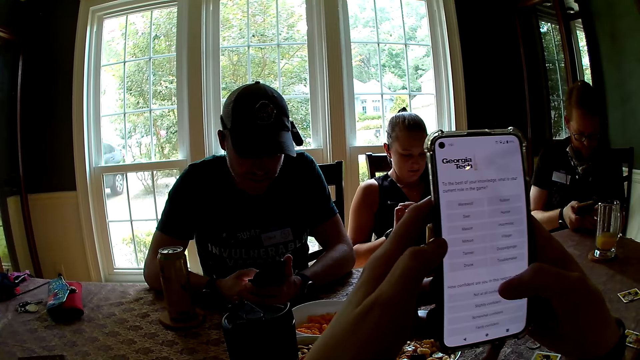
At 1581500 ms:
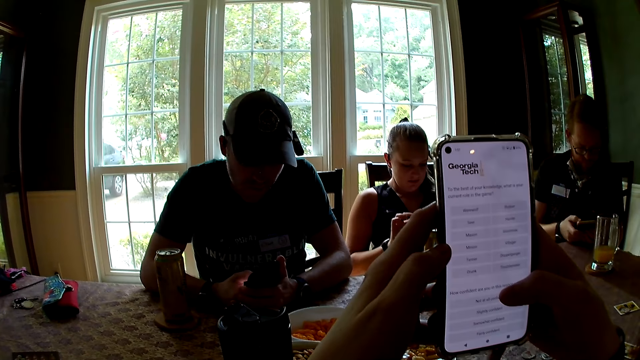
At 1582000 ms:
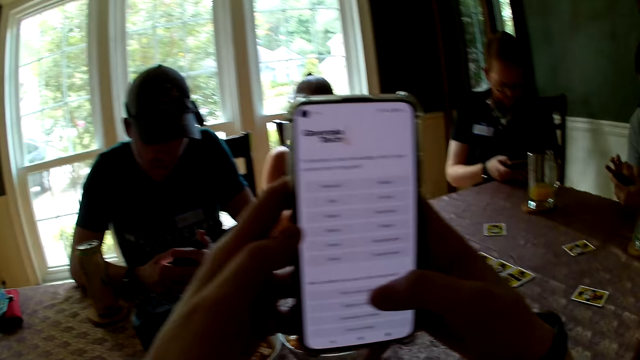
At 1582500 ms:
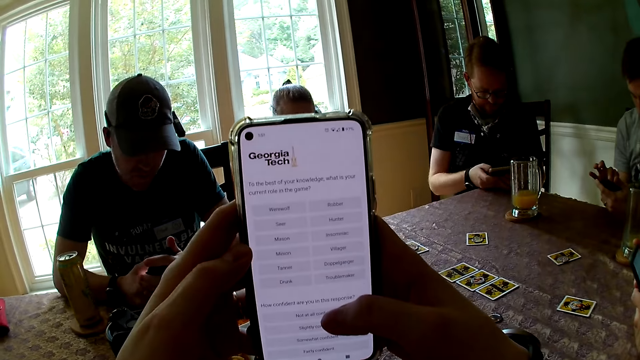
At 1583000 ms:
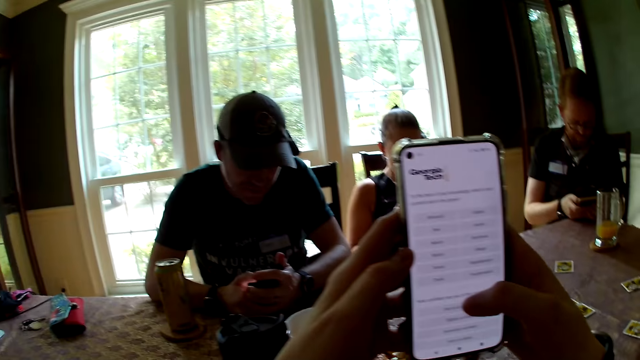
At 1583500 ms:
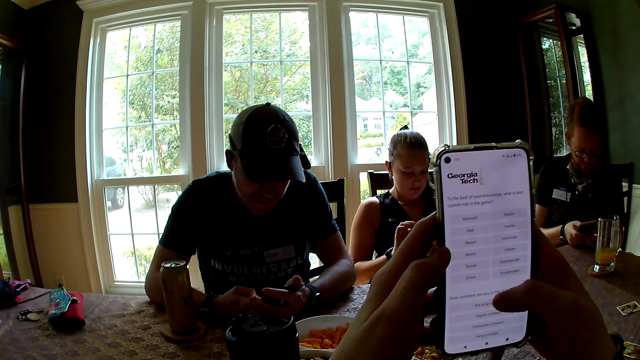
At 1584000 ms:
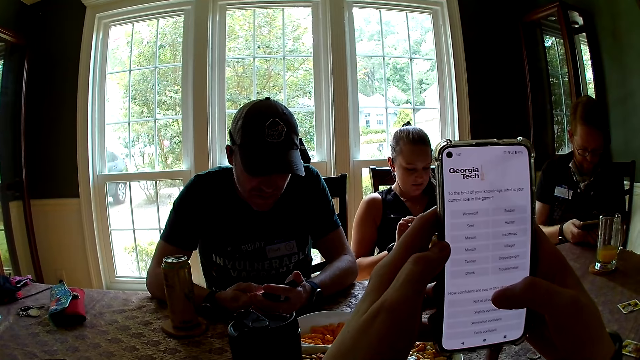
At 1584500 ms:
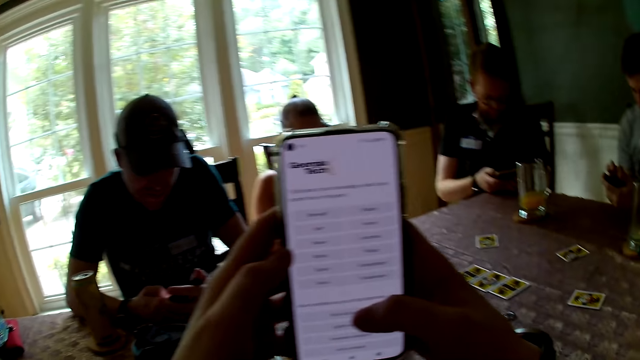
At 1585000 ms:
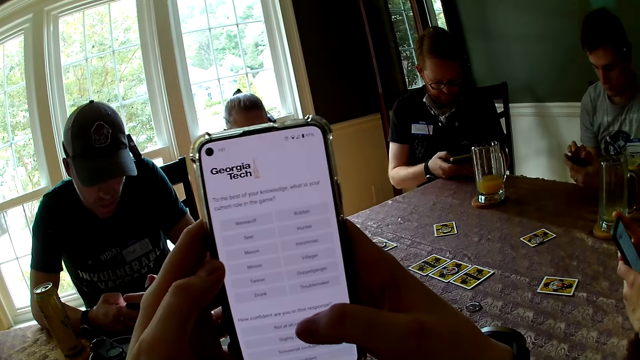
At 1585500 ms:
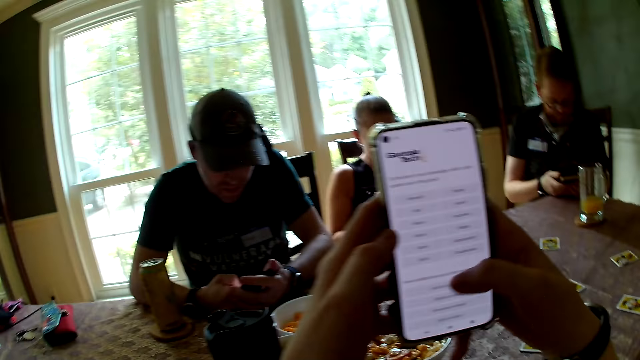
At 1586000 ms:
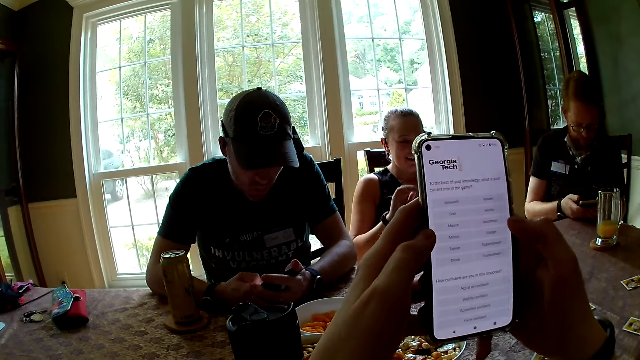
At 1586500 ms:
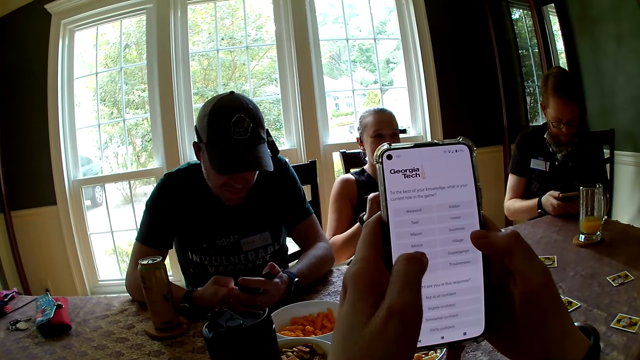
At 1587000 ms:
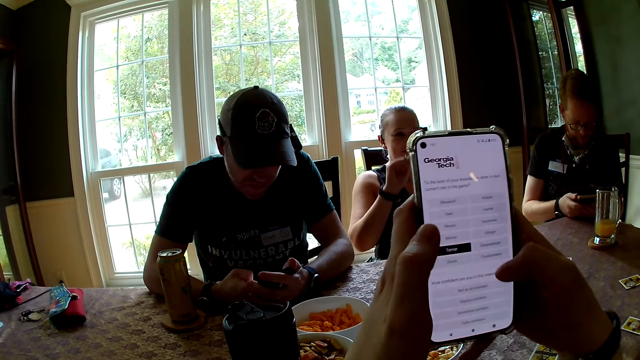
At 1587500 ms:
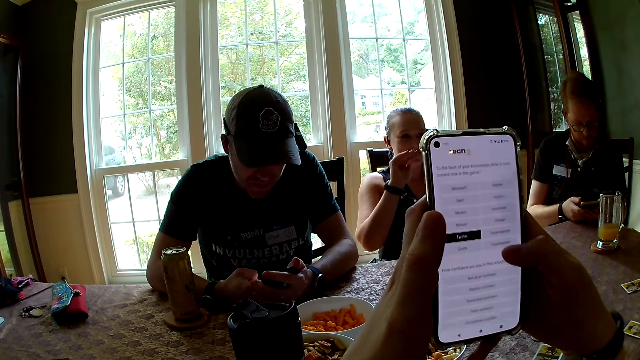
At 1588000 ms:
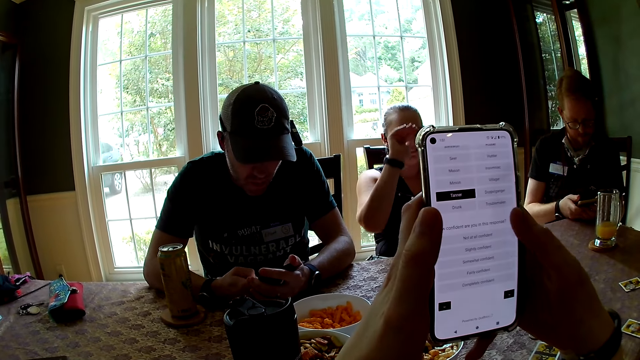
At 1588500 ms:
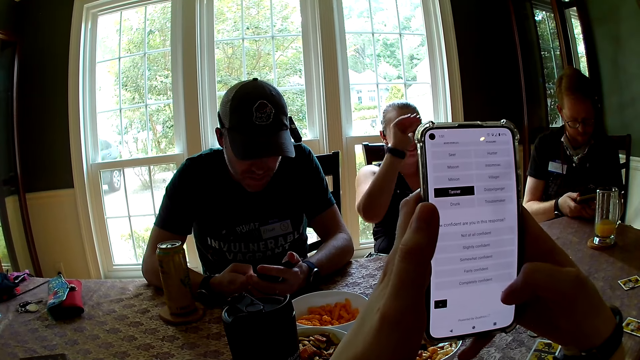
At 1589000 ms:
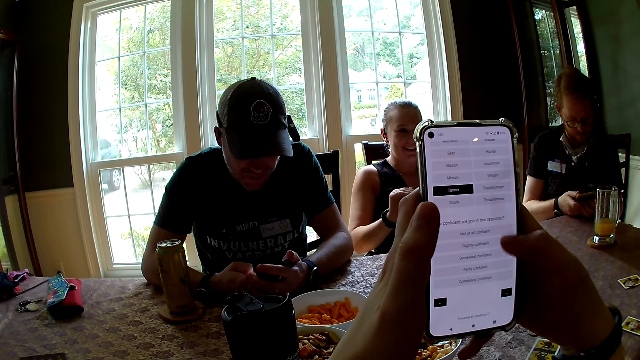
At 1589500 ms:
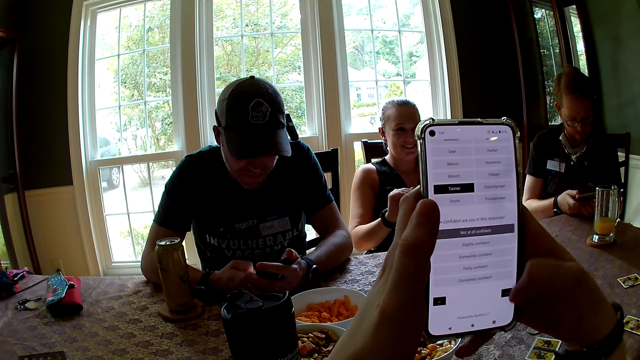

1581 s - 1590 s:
A woman speaks to another woman. The other woman speaks to the first woman. A person moves the hand from the phone.

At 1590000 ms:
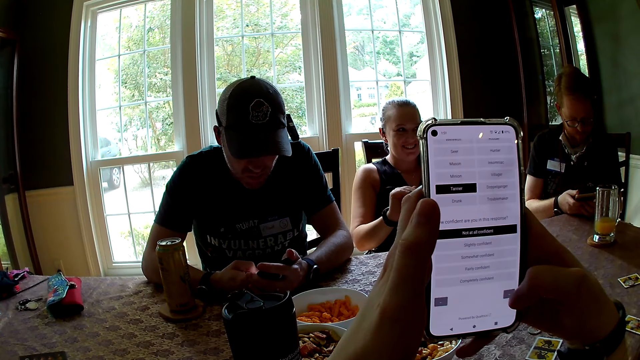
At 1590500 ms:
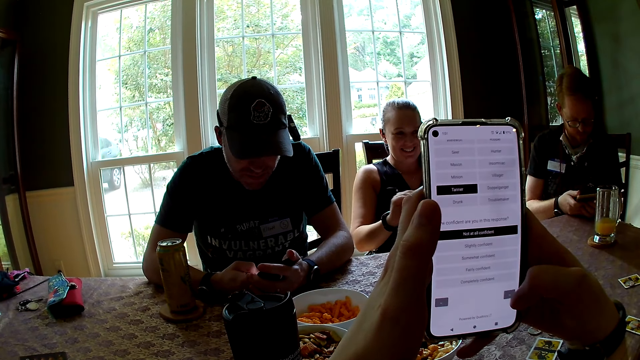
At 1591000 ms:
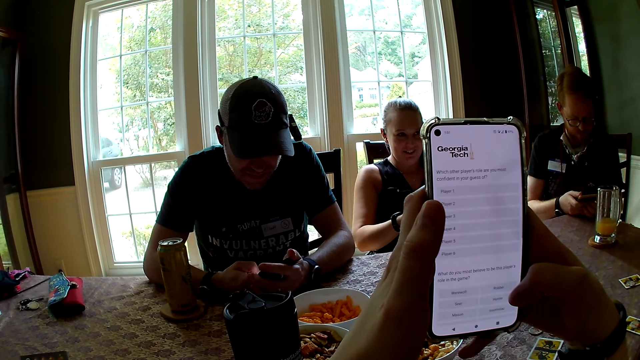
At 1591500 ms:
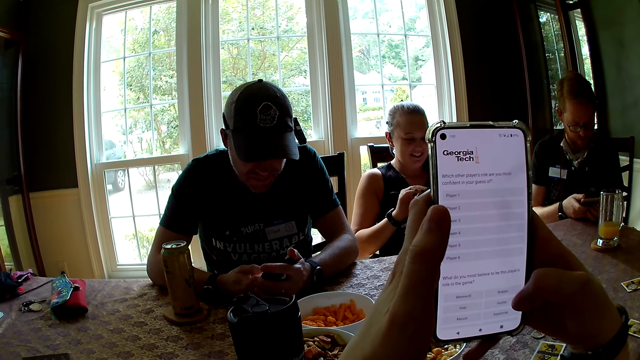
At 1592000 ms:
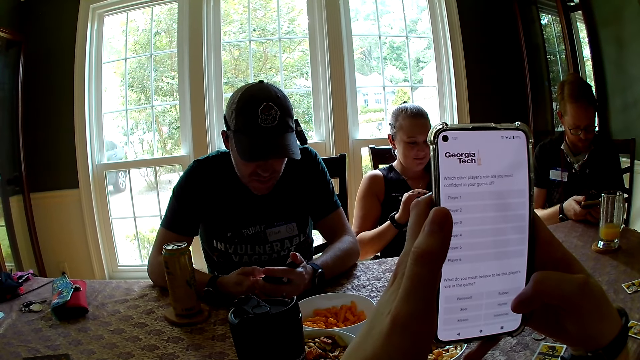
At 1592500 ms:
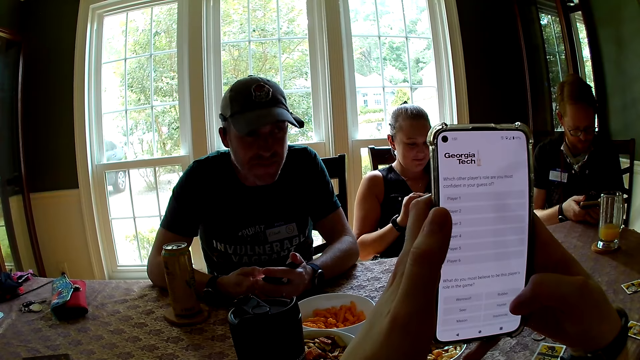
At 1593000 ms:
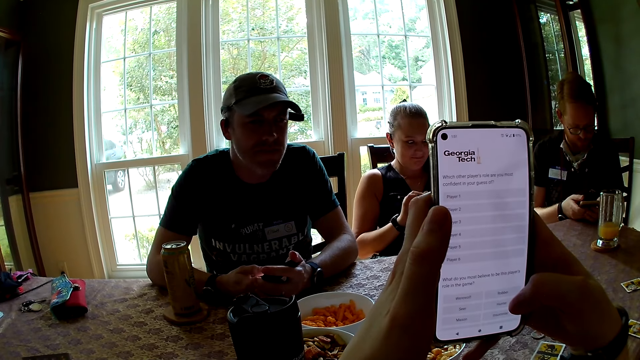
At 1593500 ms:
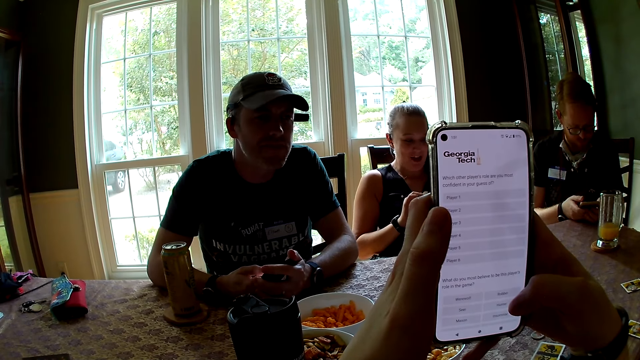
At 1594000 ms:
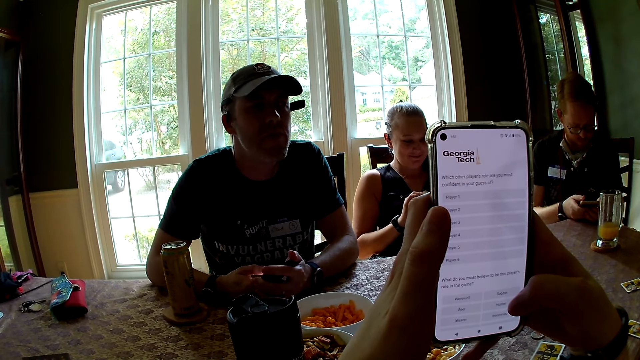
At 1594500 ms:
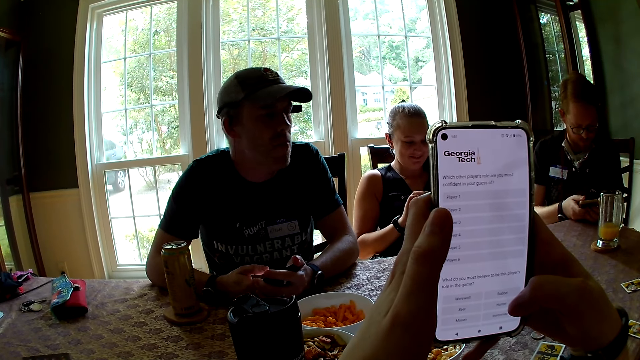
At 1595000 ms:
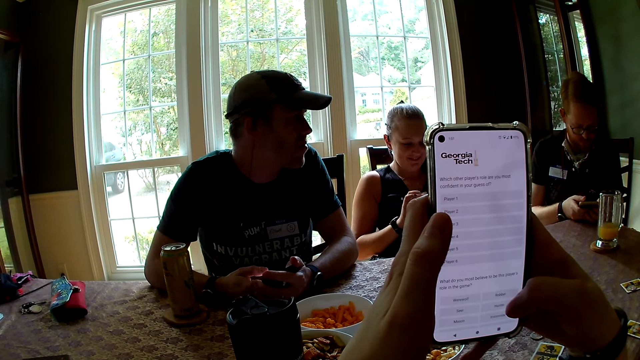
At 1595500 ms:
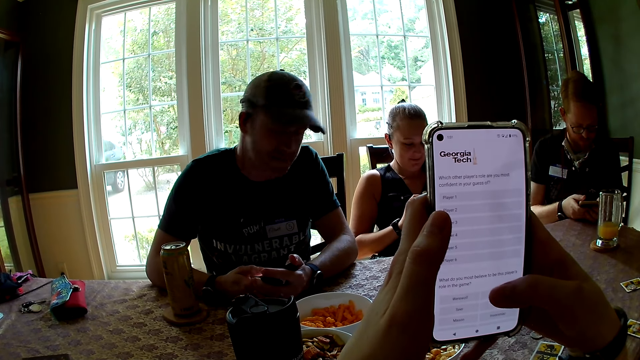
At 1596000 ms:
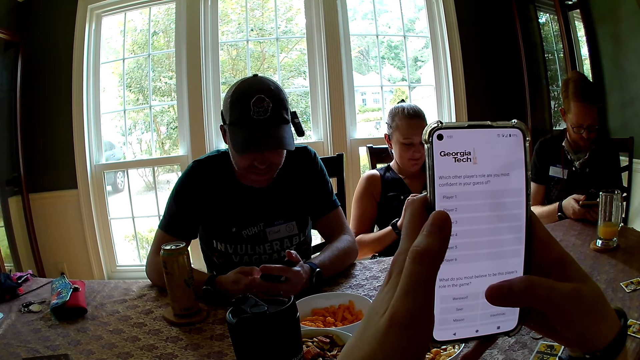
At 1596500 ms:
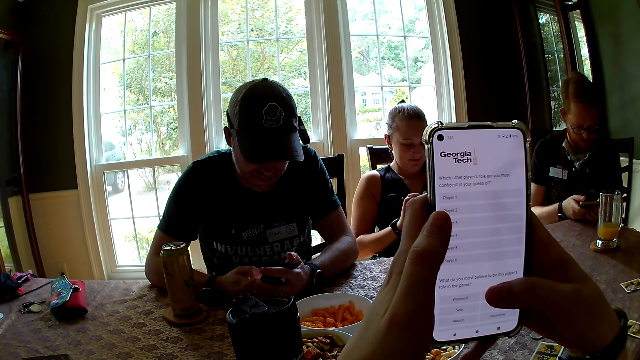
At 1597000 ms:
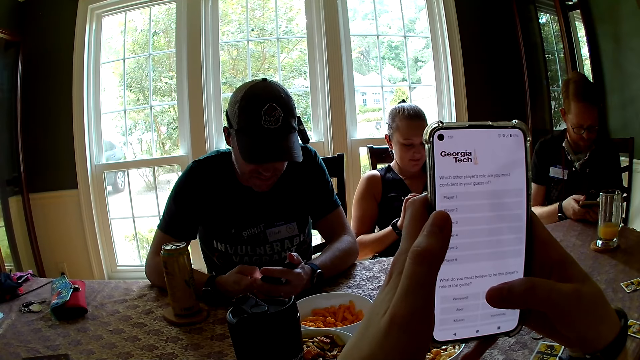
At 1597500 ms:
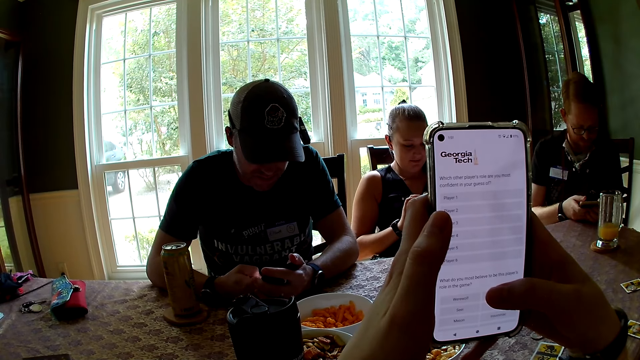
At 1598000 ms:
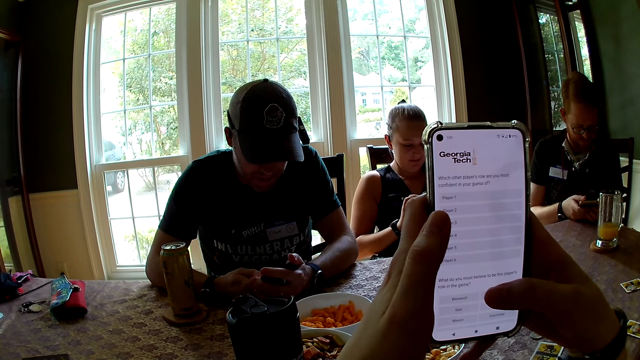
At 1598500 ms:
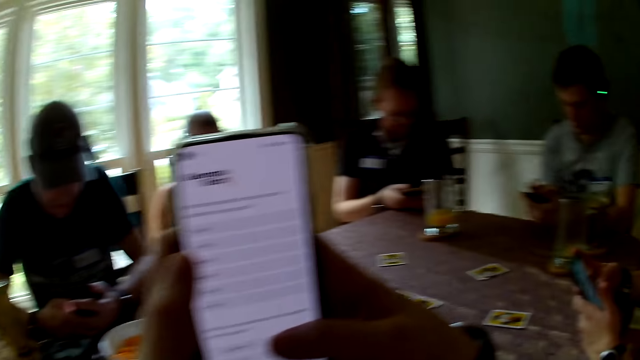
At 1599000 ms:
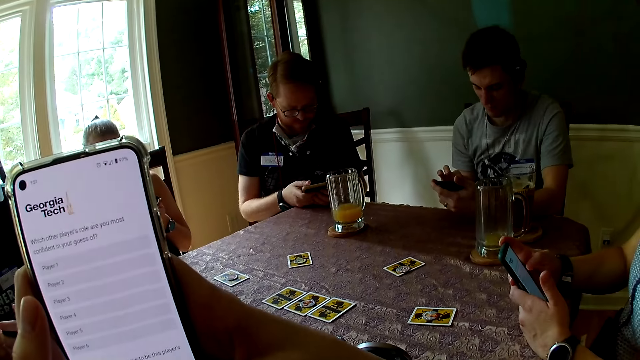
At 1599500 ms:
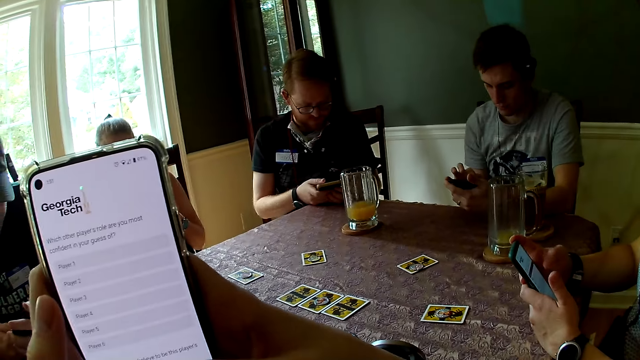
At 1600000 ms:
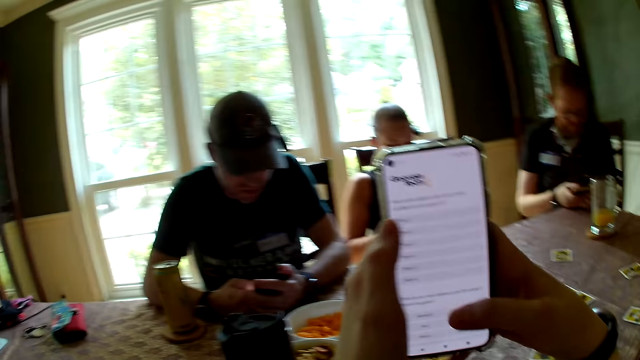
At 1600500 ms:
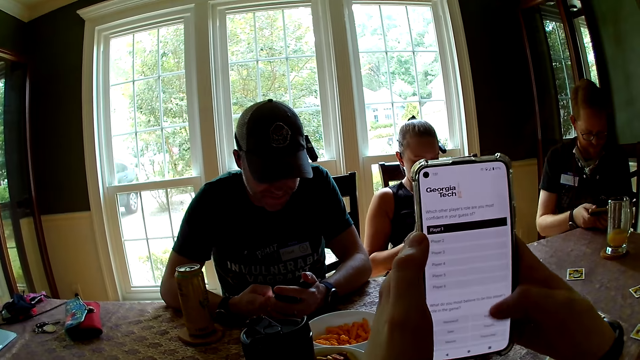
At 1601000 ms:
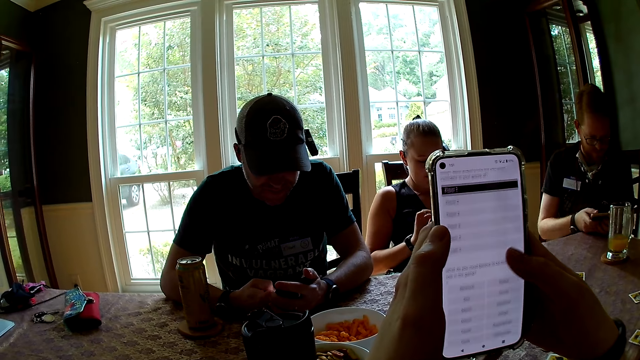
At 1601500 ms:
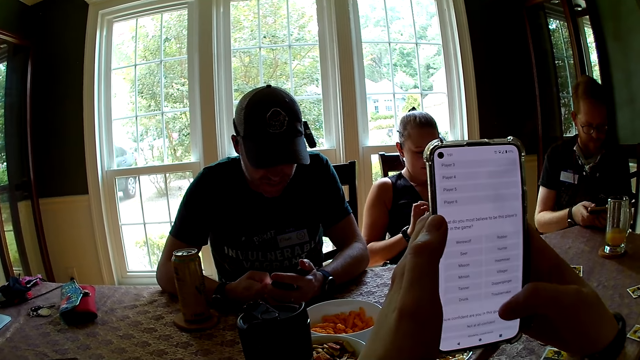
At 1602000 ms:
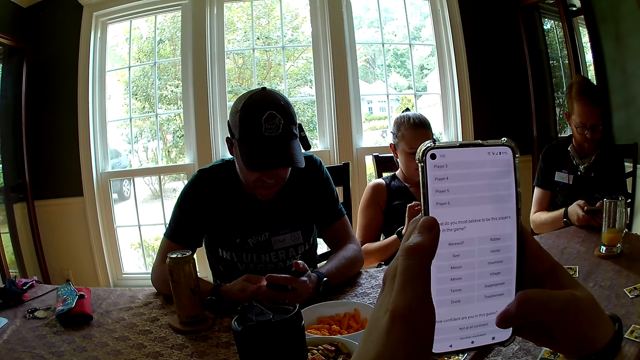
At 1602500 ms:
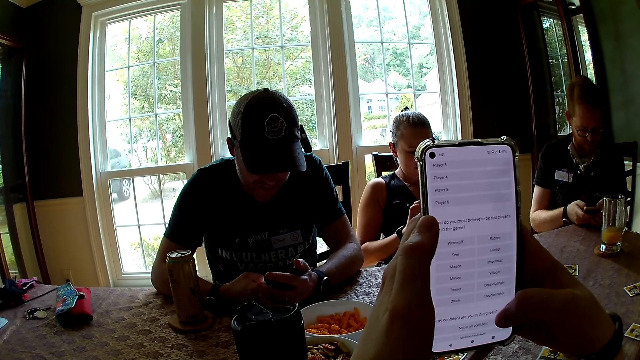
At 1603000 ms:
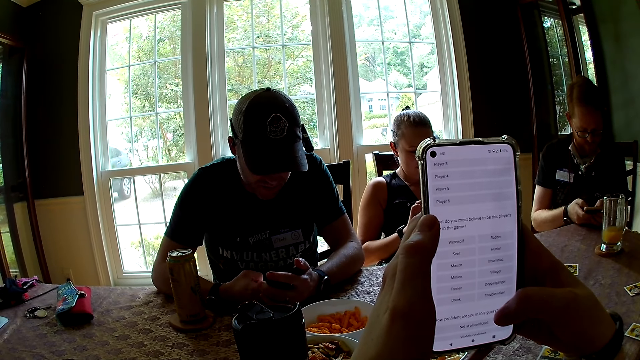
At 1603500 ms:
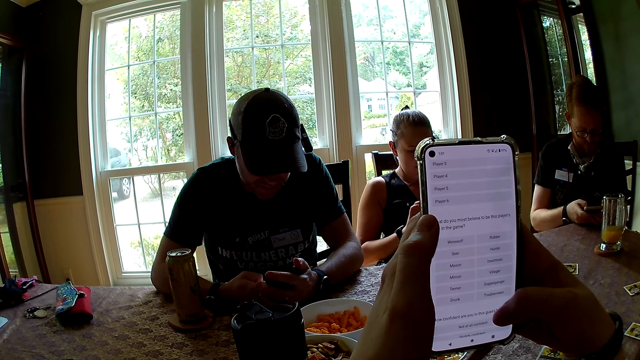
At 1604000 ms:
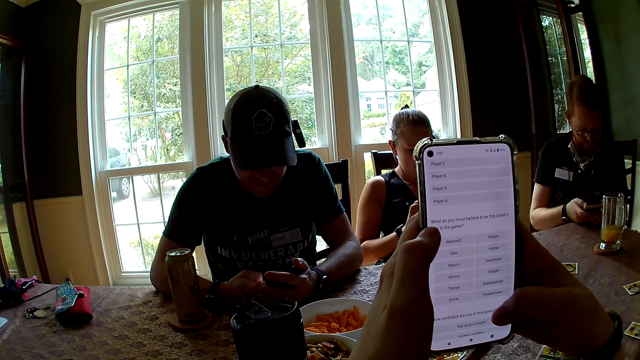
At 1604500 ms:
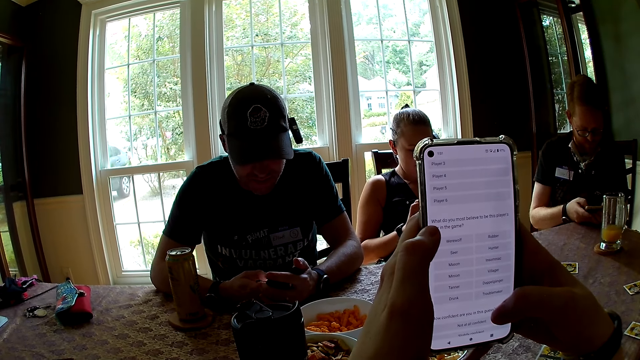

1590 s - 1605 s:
A woman speaks with another woman. A person stares at another person. The other woman speaks with the first woman. The camera wearer stares at a third person.
